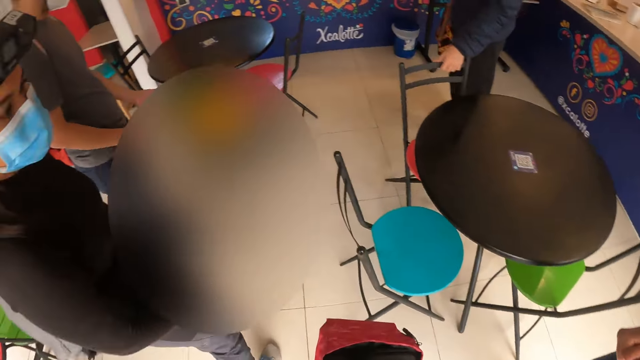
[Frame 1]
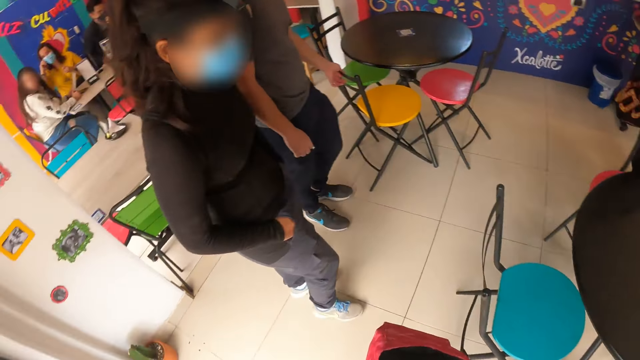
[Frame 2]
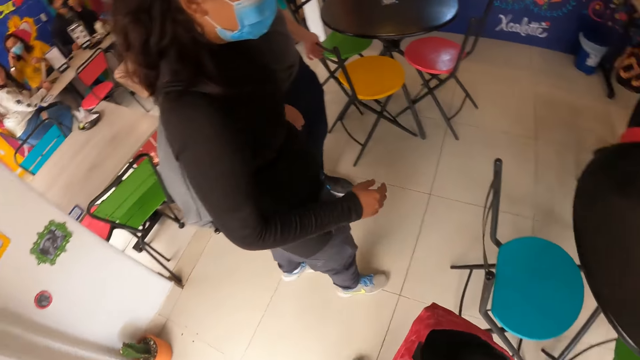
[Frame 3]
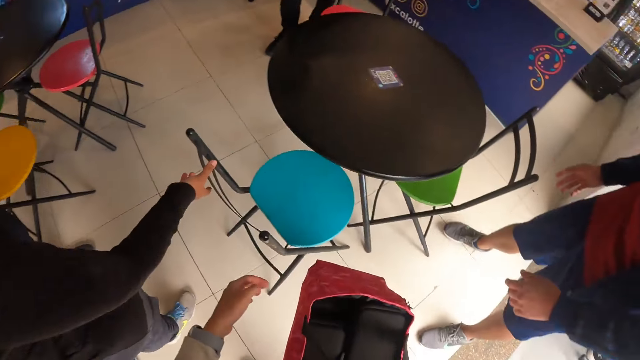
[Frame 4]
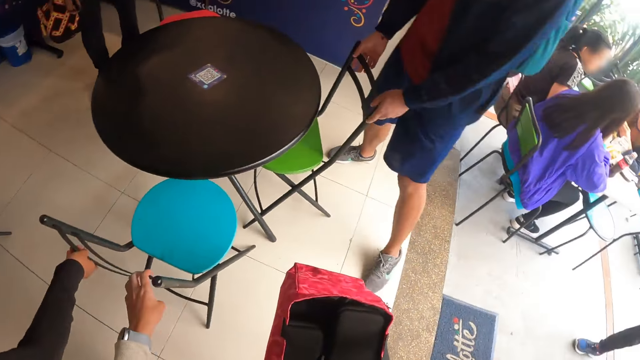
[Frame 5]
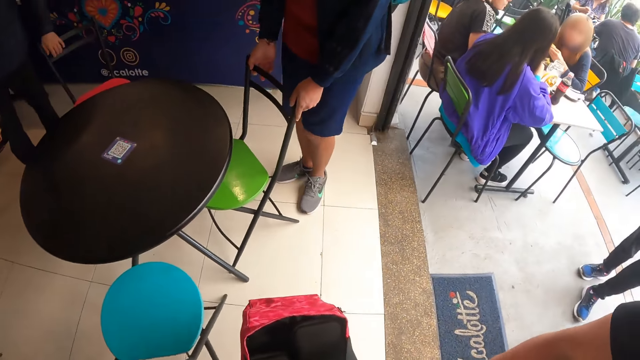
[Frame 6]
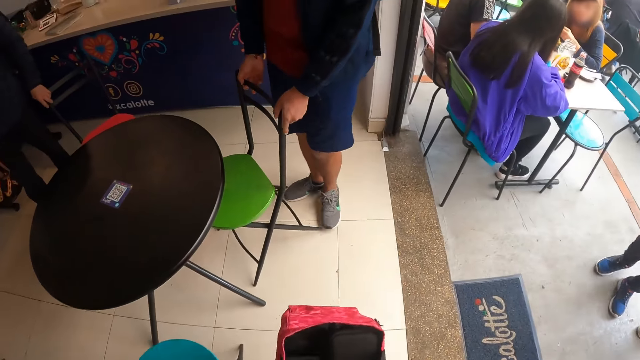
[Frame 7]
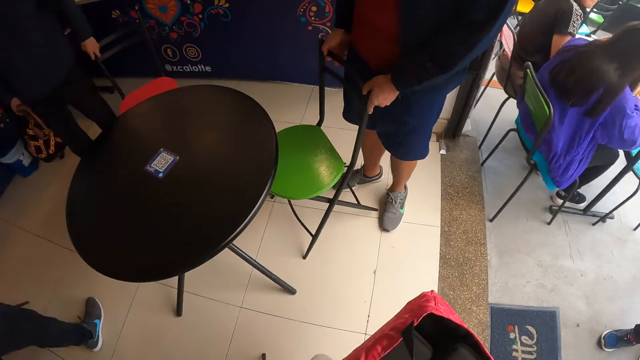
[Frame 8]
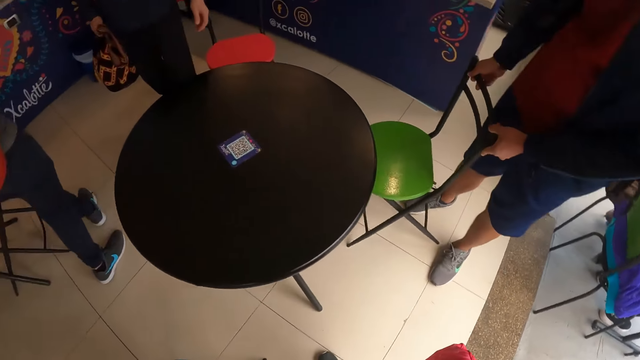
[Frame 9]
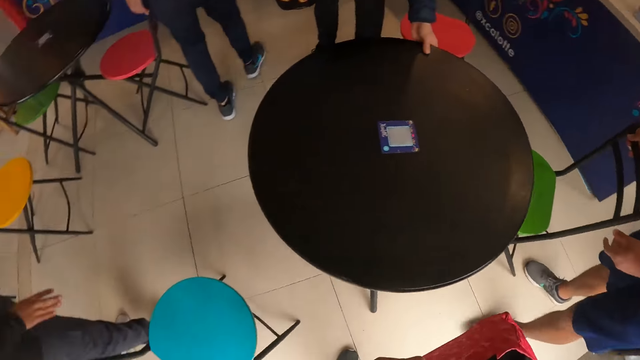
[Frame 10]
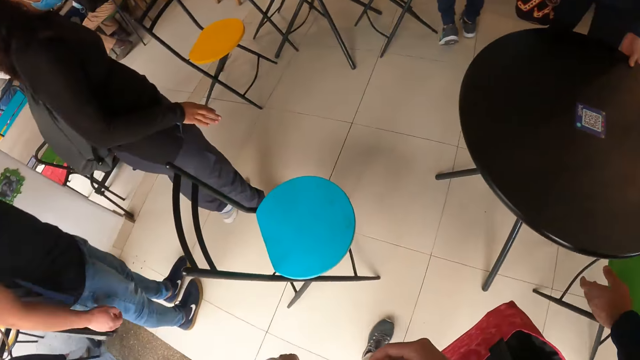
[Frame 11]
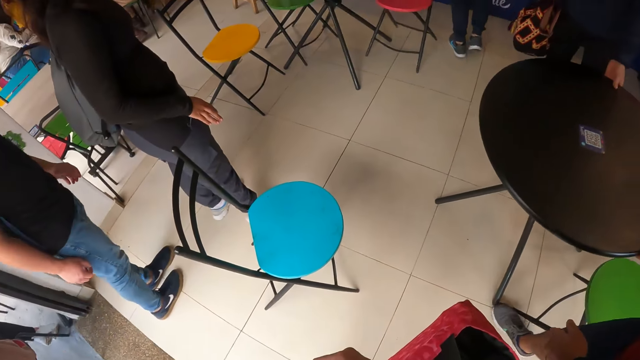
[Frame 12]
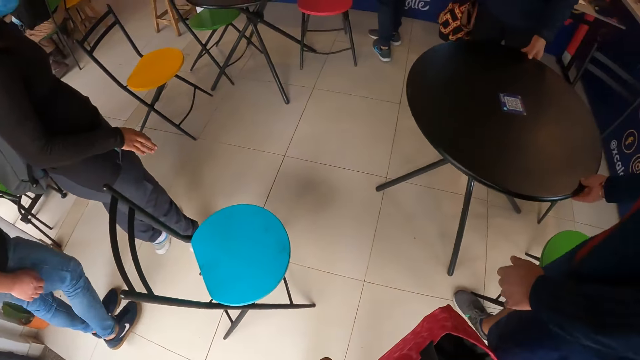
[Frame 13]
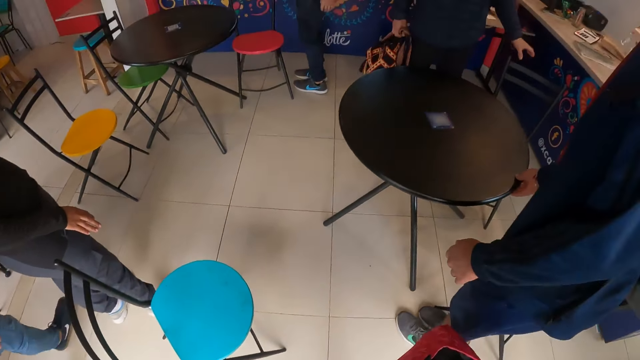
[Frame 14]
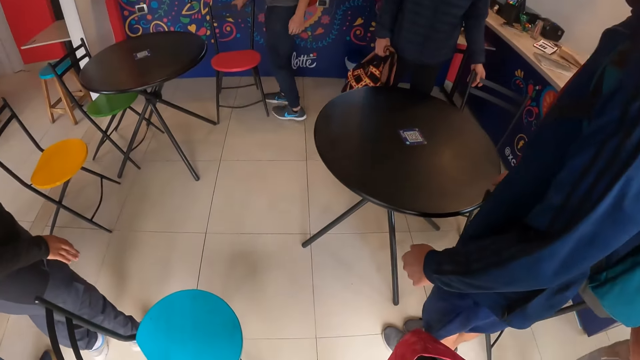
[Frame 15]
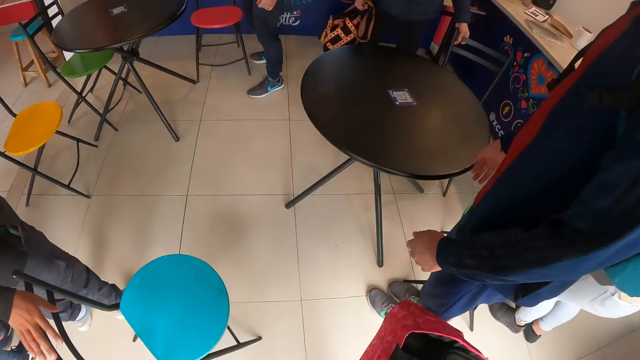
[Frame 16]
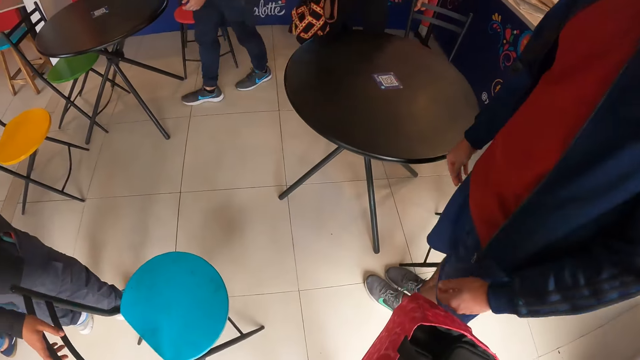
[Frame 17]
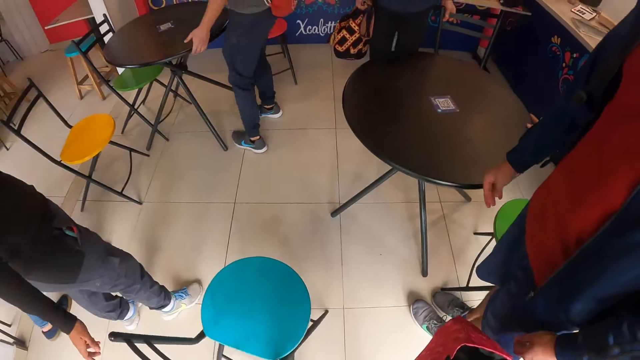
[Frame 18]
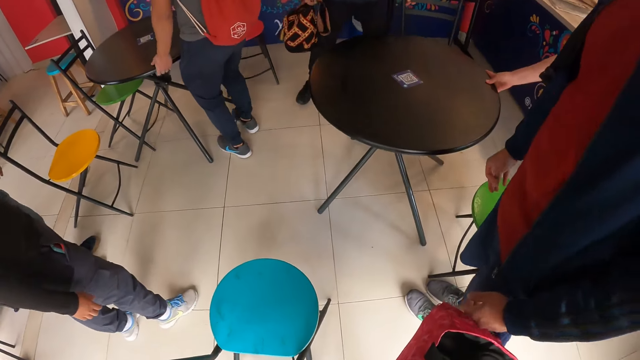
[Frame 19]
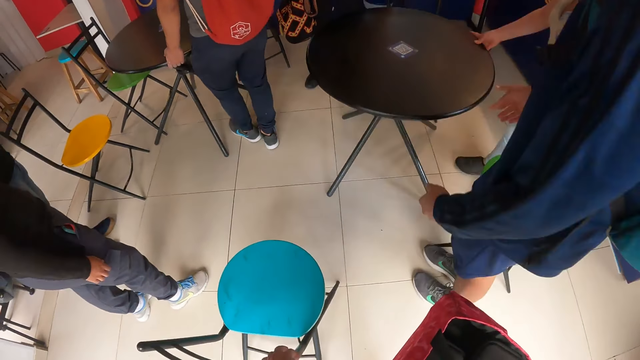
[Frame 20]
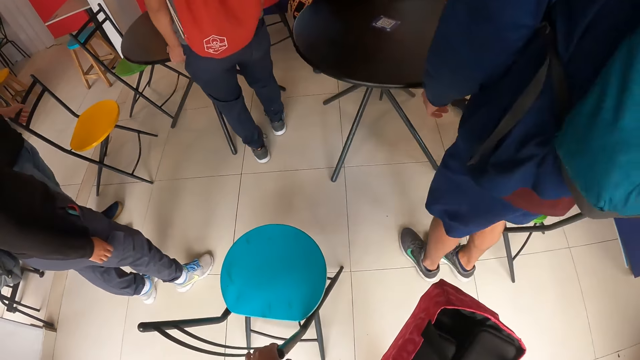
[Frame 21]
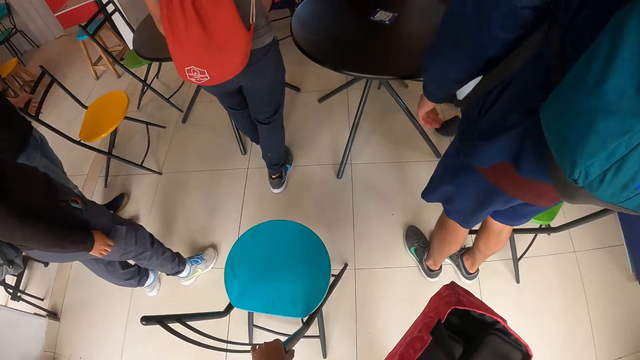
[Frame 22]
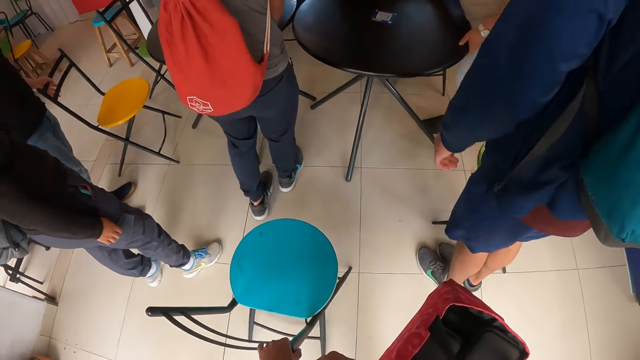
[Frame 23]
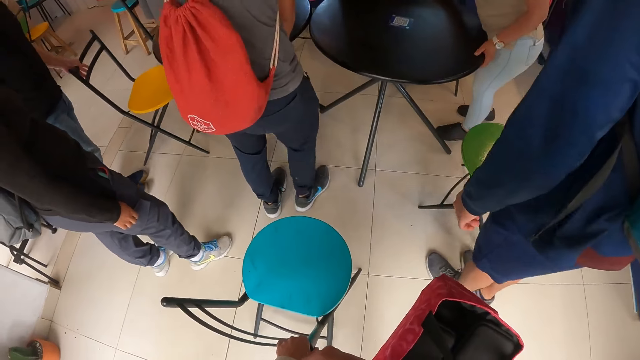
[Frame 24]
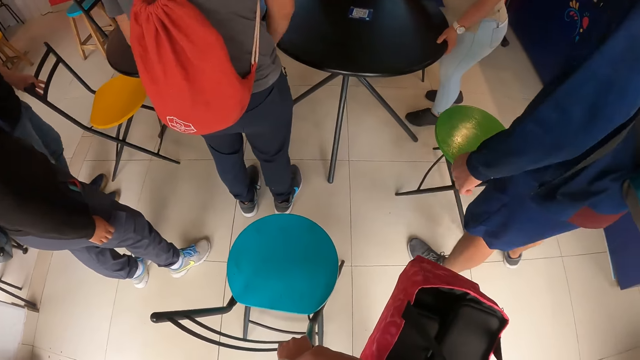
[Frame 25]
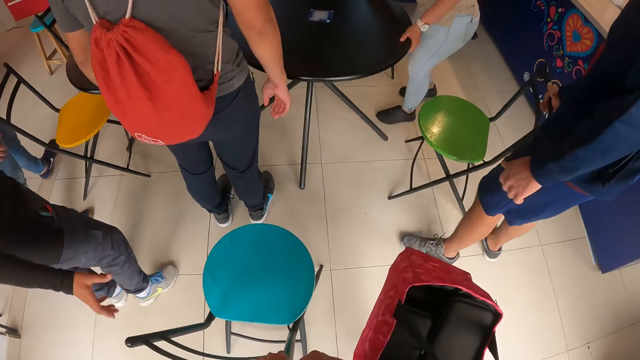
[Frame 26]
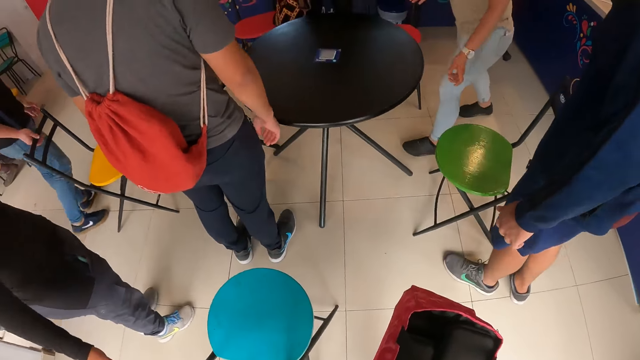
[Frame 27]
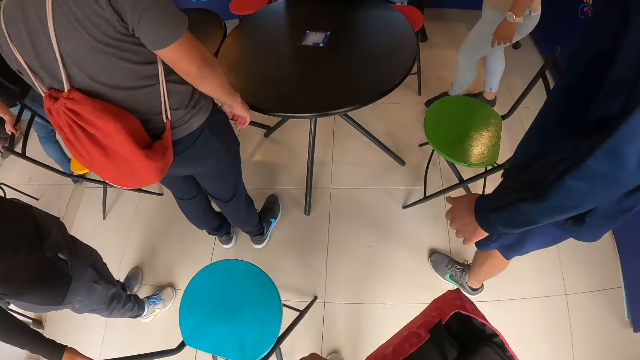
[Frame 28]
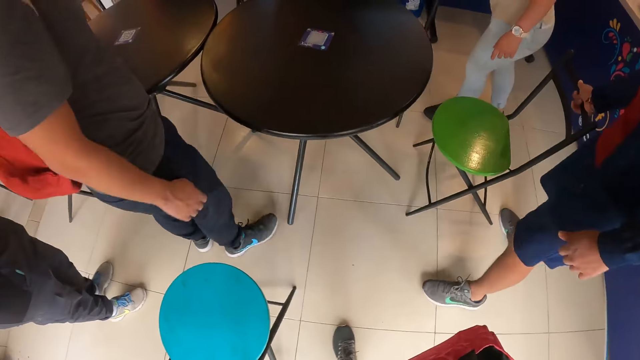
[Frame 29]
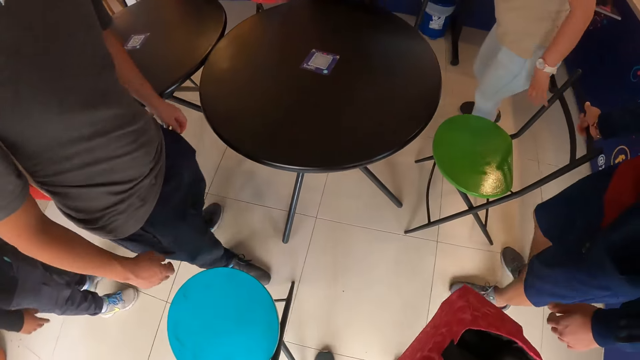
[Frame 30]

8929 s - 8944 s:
A man pulls a chair with both hands. Another man pulls a chair. The camera wearer walks around the restaurant and pulls a chair. The other man pulls a chair.

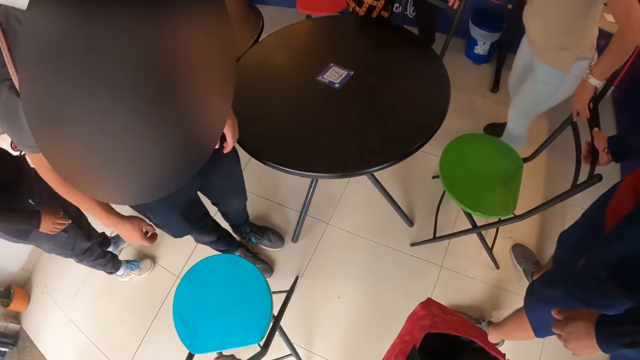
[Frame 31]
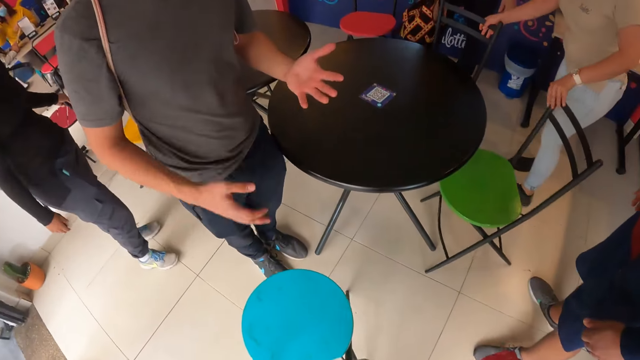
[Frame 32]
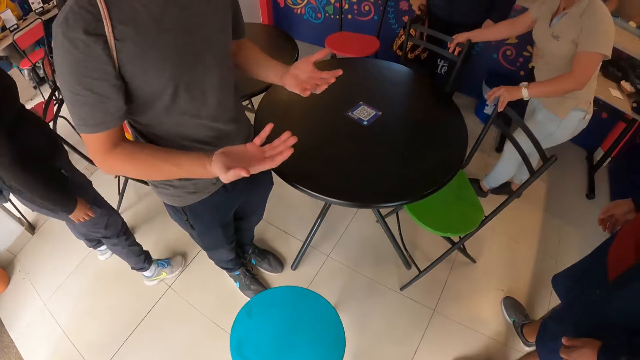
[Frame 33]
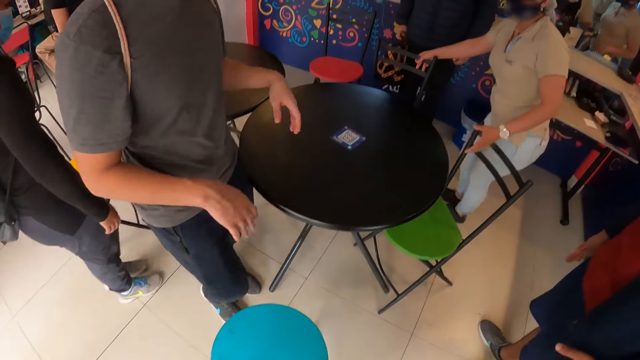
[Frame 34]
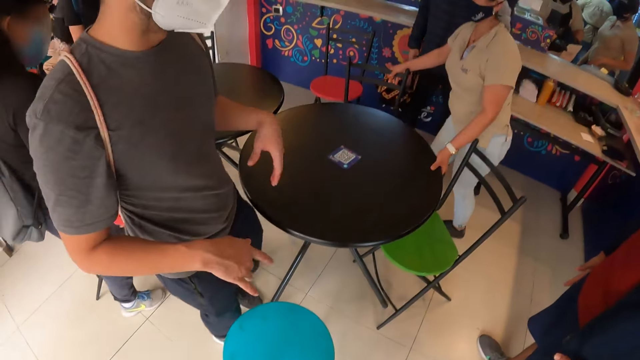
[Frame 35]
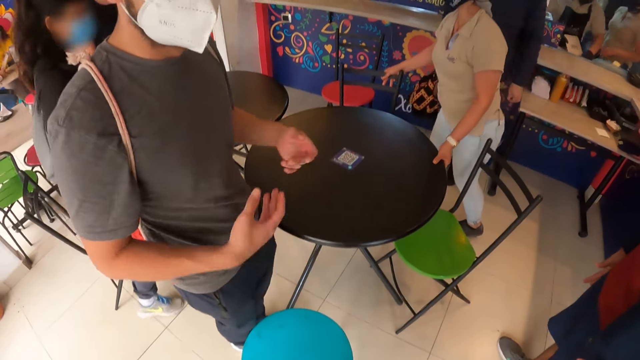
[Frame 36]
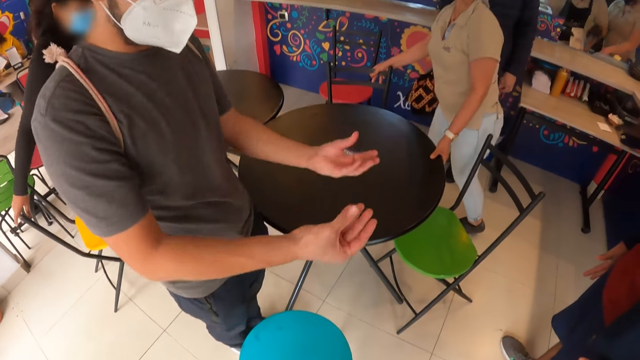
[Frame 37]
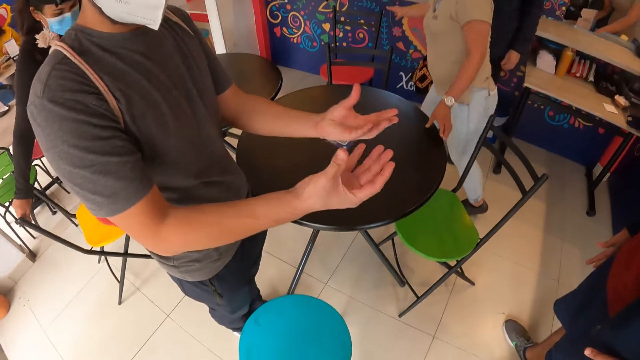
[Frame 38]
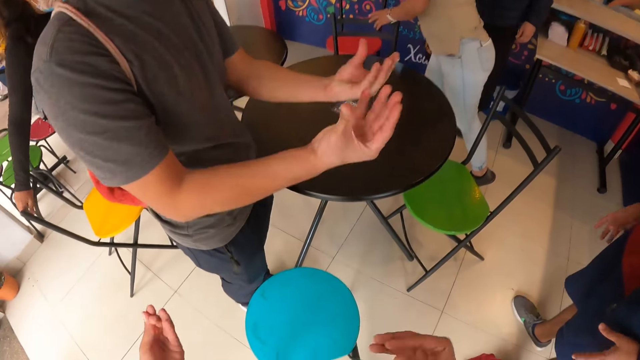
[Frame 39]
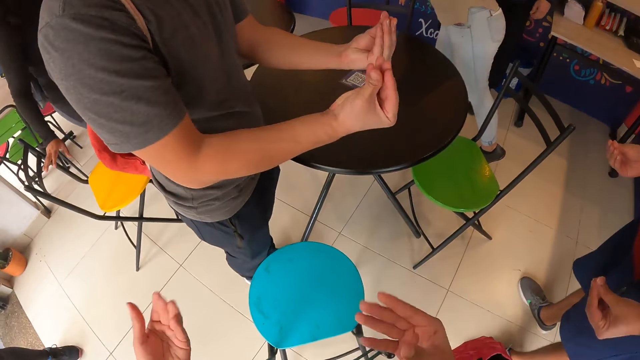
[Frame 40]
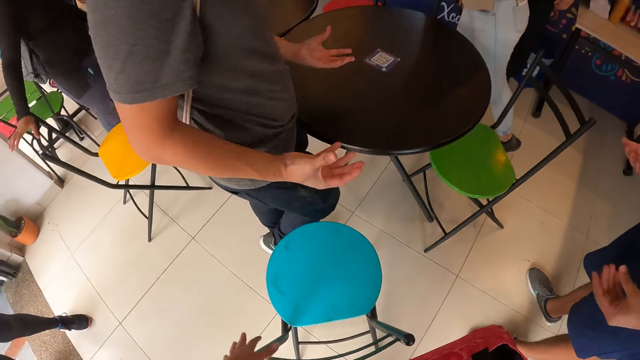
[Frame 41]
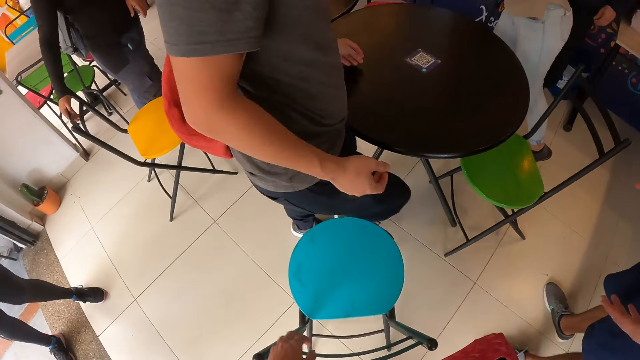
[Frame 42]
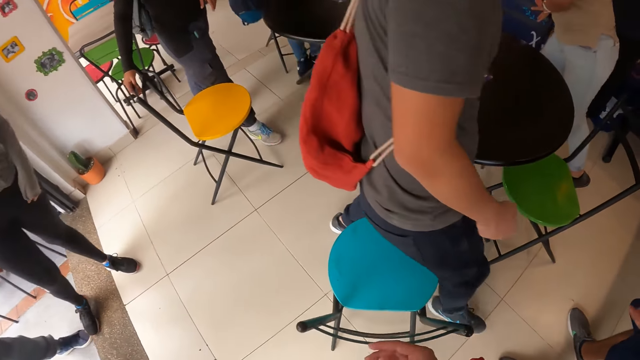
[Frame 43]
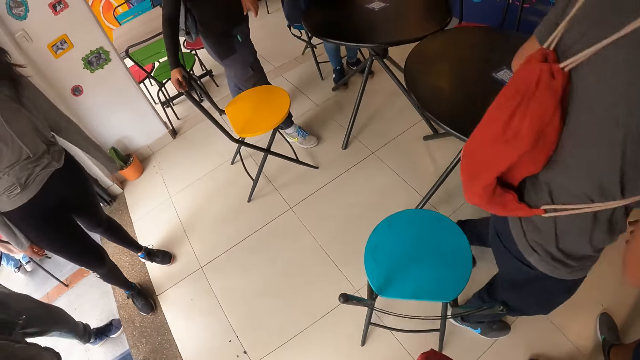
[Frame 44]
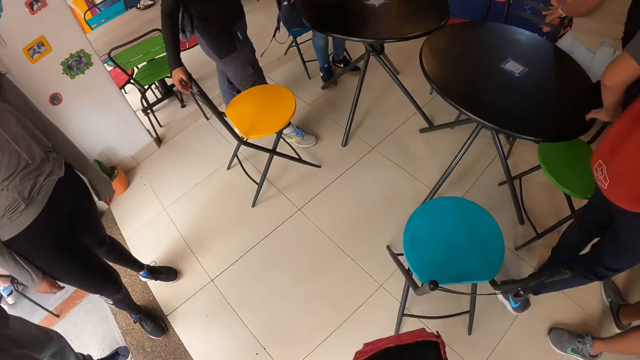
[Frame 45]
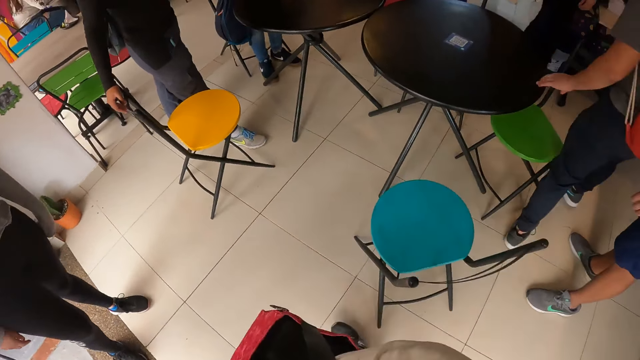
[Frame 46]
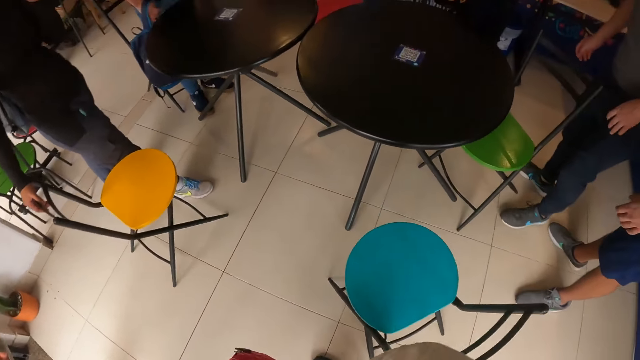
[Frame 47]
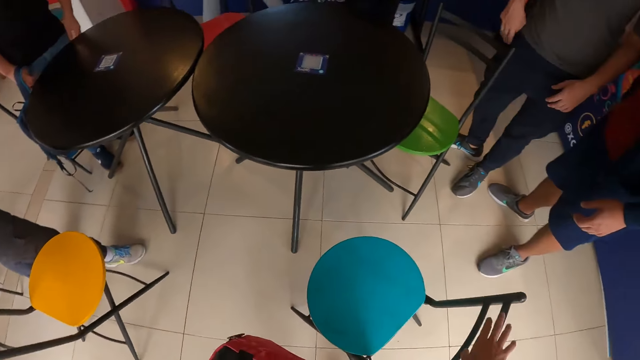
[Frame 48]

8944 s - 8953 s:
A man lifts up the hand. The camera wearer interacts with a man. A woman pulls the table. The first man lifts up the hand and walks around the restaurant.
